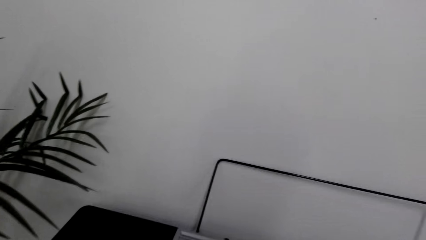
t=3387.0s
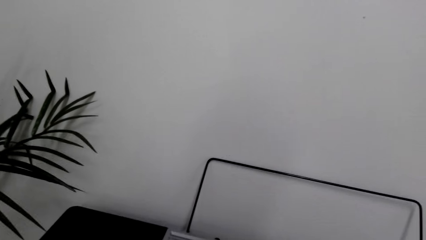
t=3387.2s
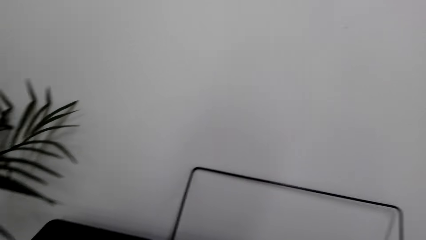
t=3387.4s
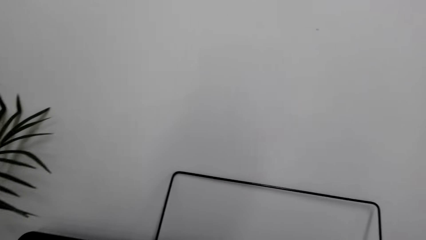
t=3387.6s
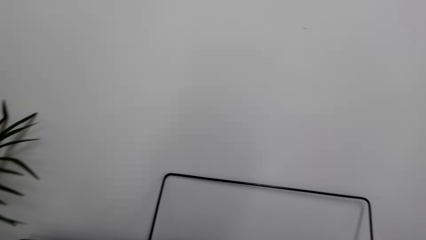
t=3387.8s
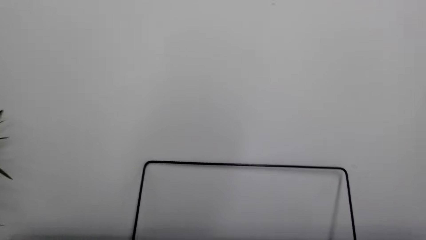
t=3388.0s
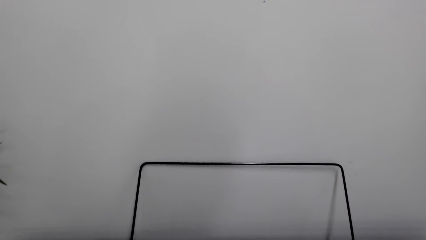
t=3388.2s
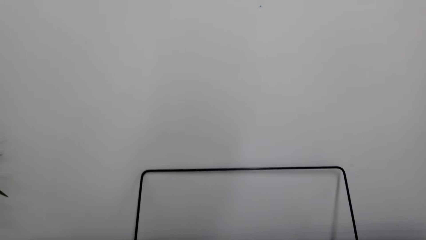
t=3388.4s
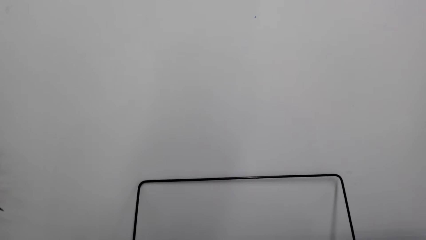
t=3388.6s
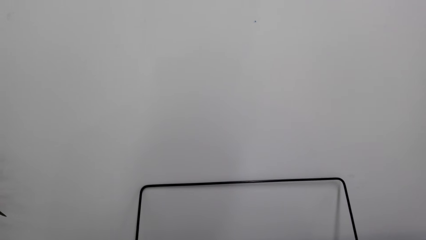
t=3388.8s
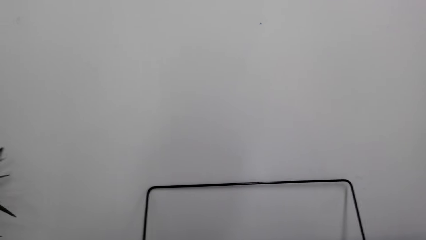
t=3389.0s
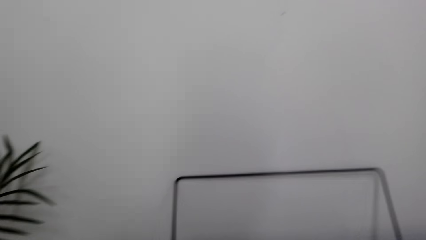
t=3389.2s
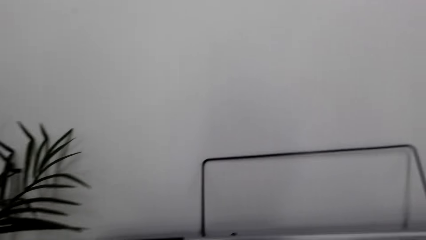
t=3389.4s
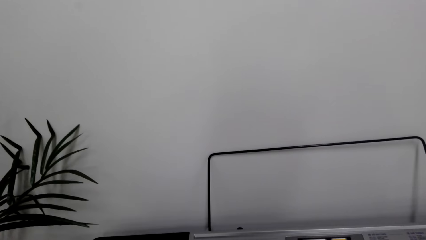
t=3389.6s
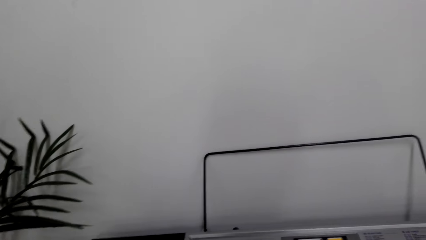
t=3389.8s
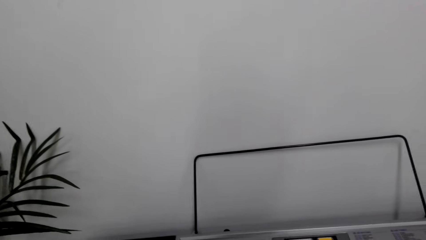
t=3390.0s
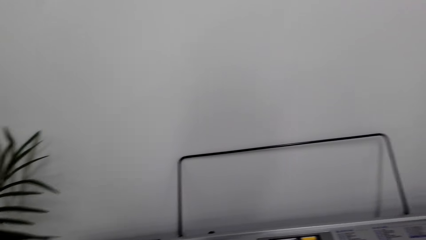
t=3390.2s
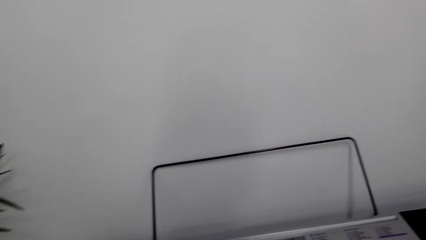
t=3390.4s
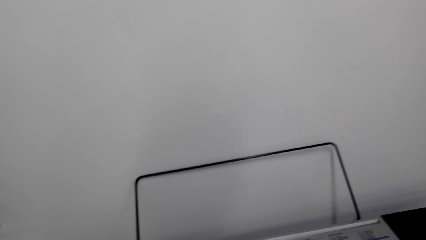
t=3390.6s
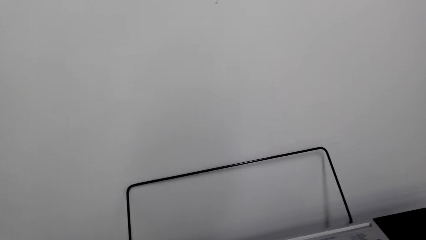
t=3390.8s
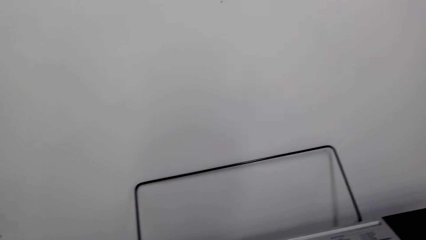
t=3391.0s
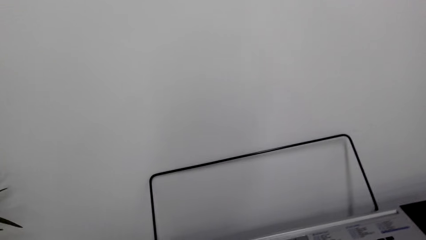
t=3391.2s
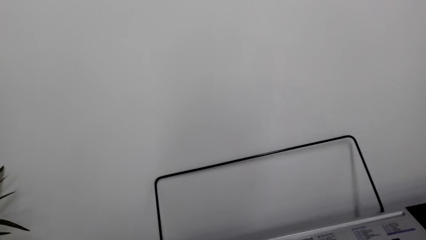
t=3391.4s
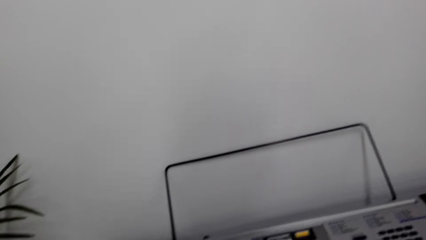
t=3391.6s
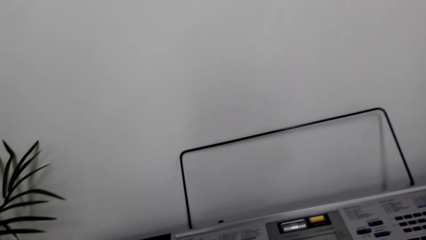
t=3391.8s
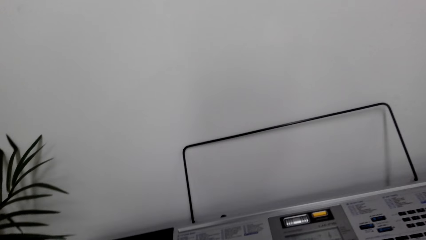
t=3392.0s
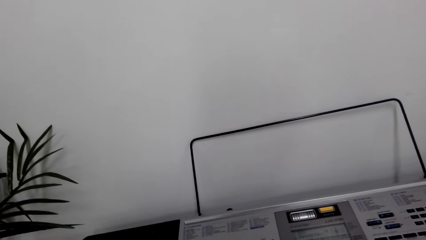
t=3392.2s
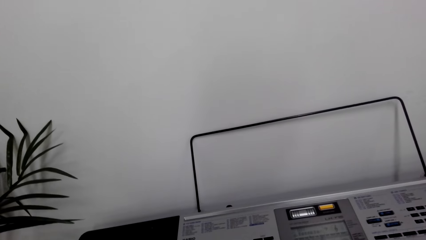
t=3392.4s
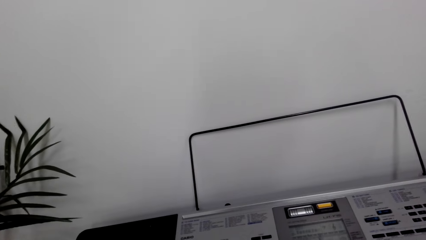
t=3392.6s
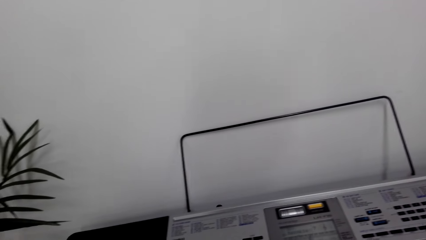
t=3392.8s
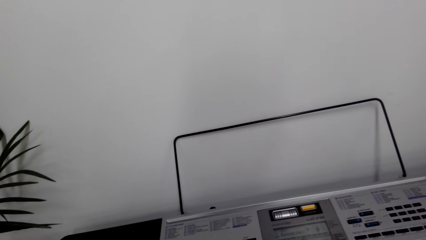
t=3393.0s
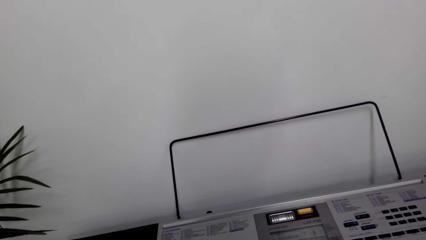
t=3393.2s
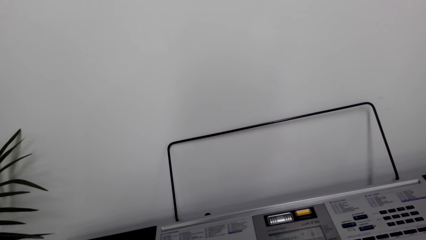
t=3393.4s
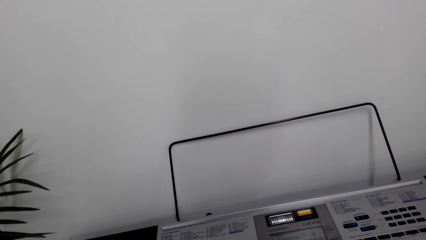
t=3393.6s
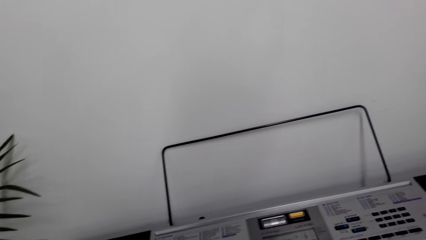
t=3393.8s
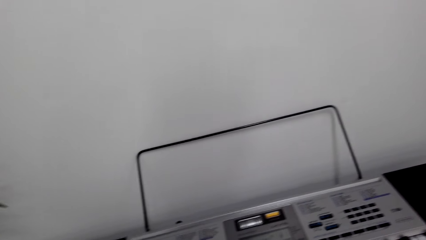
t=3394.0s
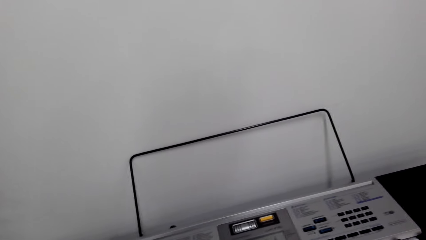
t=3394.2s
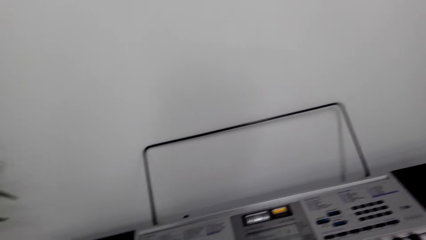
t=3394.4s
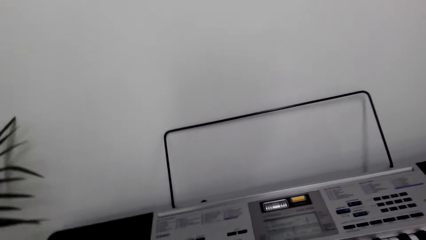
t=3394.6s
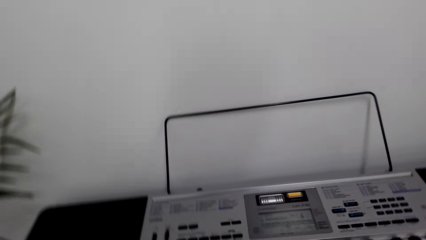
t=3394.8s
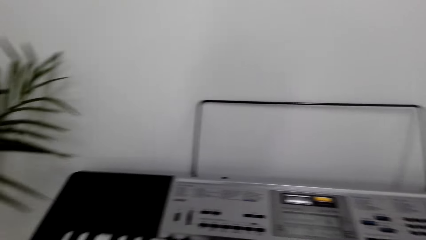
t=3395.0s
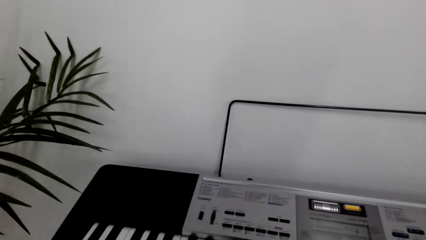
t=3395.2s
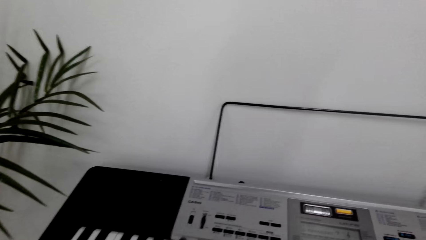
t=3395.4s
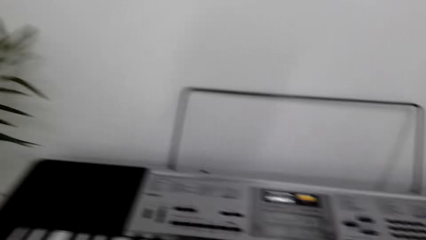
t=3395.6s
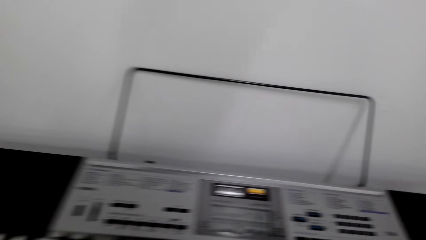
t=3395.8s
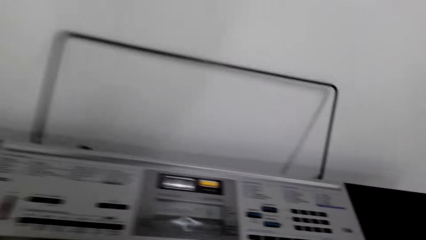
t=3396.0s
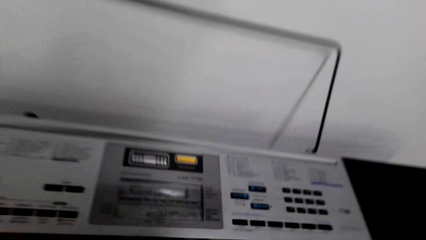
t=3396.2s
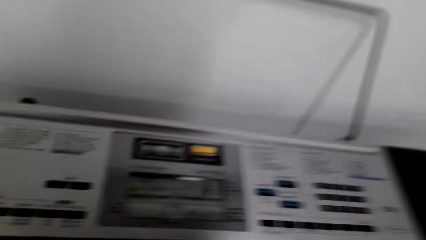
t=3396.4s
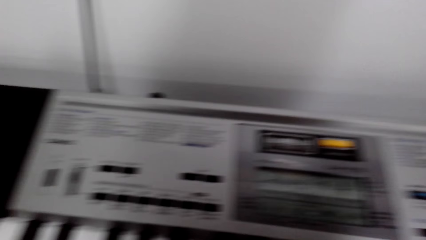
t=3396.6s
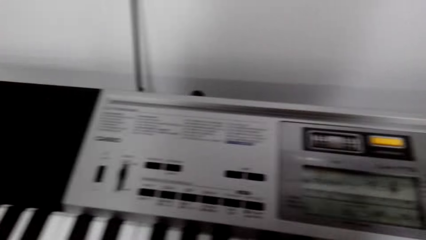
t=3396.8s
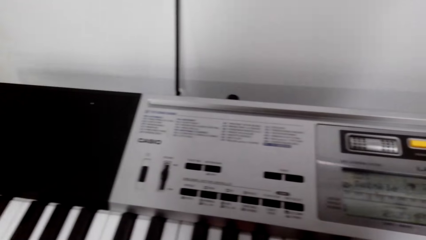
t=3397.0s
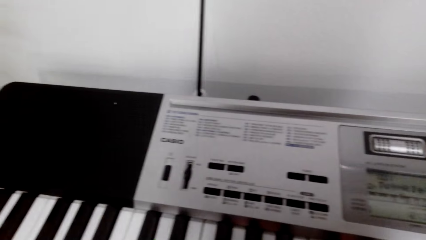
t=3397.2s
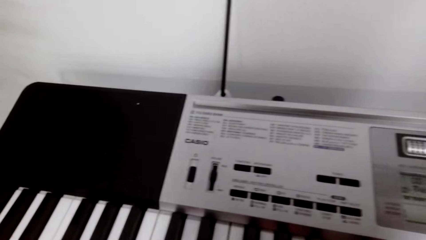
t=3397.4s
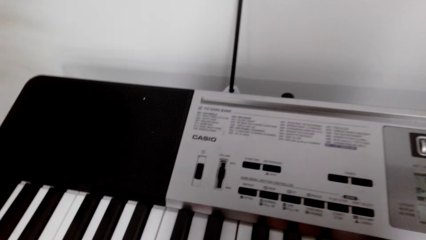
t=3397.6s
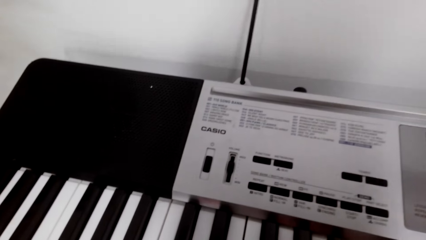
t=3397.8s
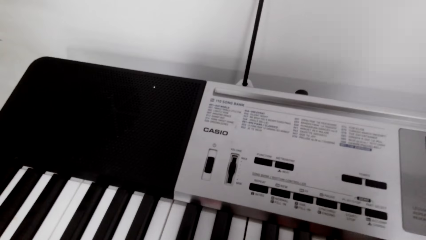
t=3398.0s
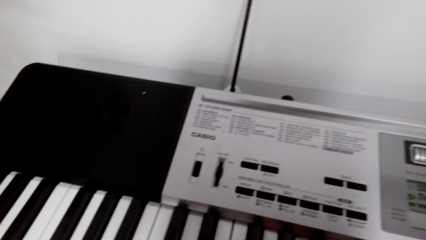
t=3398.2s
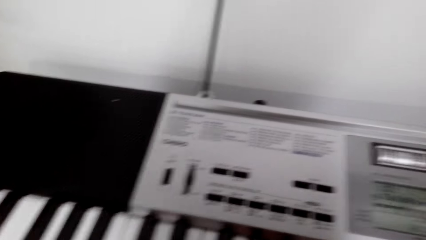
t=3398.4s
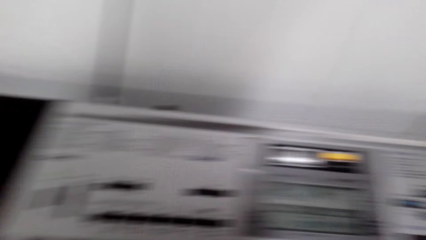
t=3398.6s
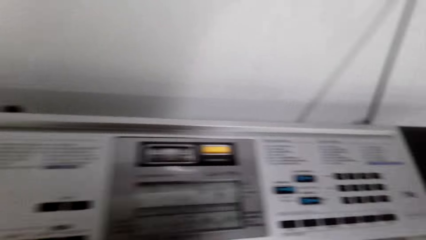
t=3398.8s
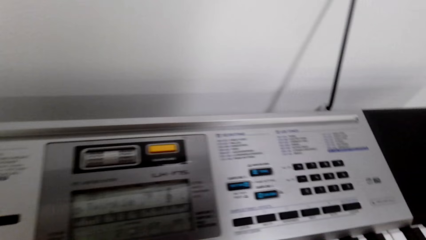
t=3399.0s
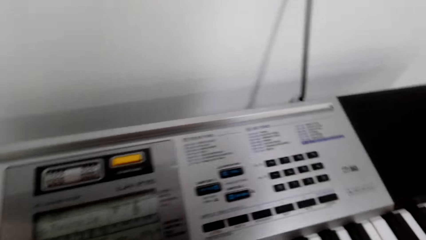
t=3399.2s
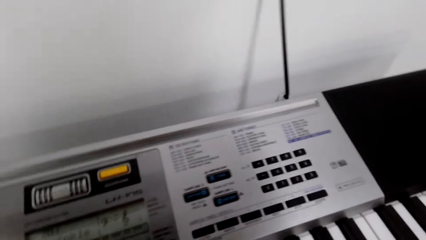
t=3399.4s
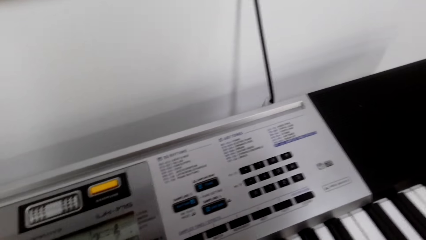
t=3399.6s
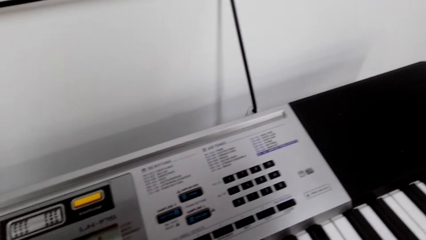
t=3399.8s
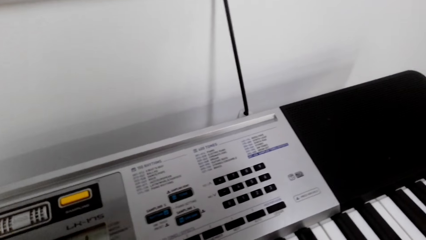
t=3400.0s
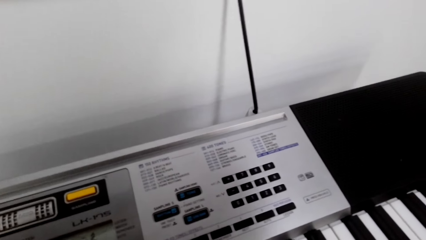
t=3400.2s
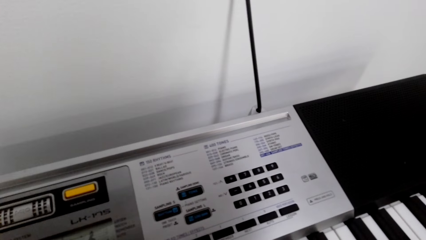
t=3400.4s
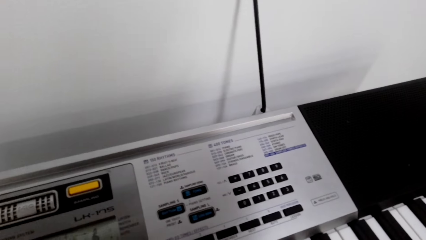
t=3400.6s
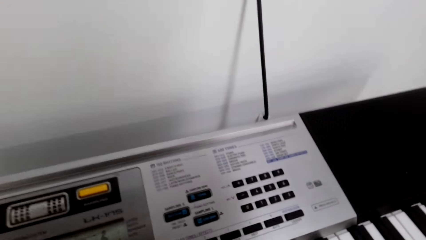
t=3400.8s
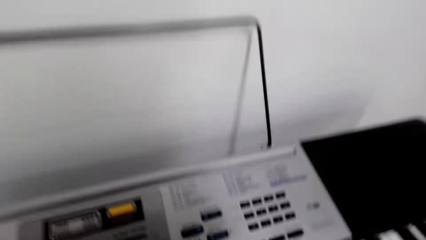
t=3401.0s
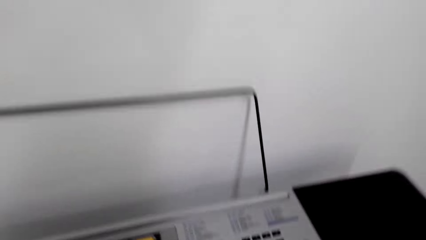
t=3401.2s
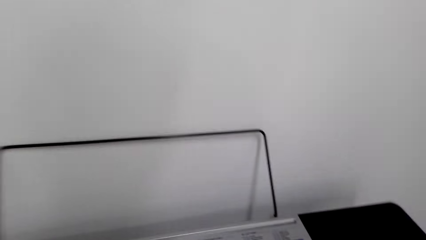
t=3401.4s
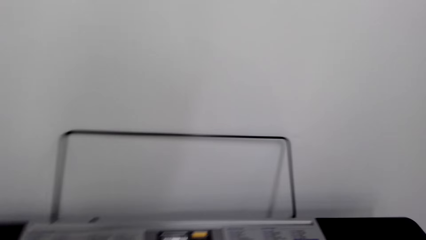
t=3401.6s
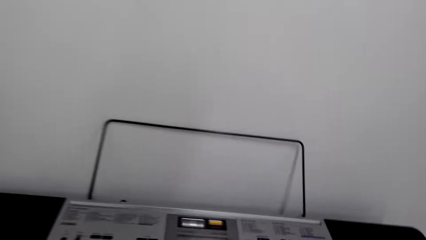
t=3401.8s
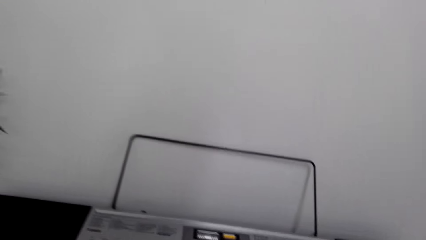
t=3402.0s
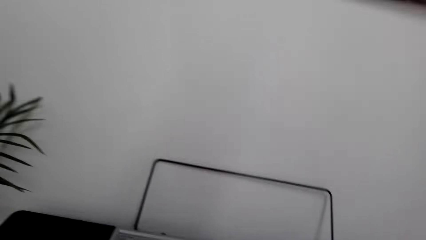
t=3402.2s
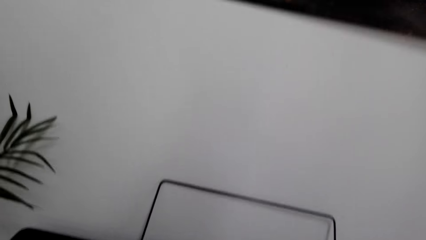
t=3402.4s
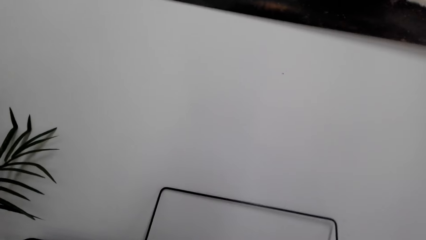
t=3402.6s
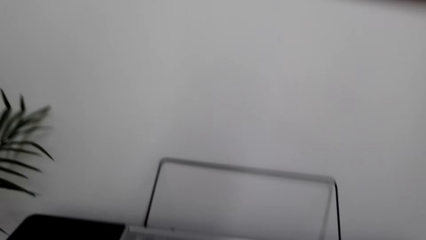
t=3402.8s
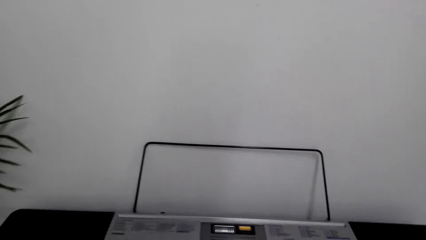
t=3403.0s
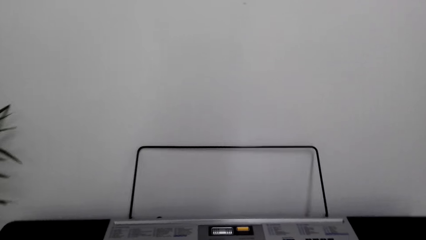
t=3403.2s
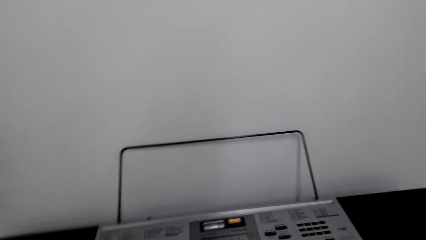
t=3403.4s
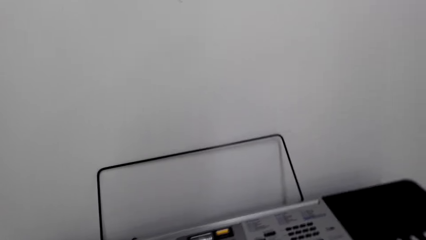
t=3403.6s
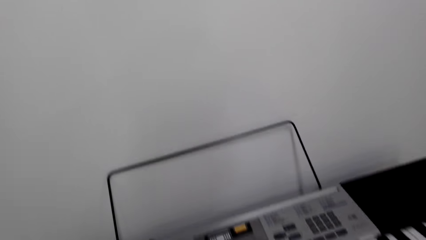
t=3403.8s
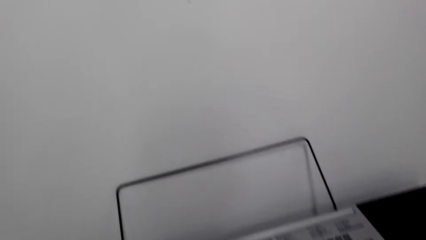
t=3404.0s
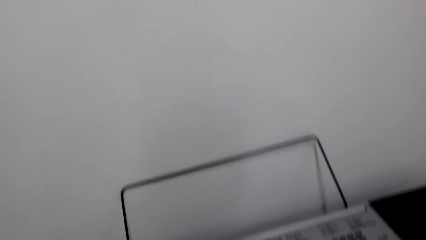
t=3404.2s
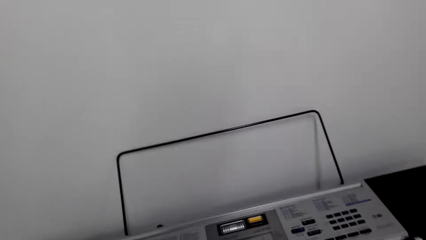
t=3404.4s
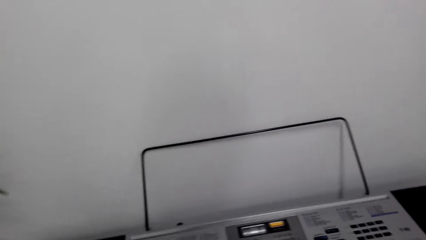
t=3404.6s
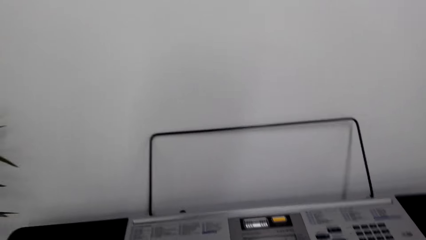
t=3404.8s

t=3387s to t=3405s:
The camera wearer operates the keyboard. They look around.
